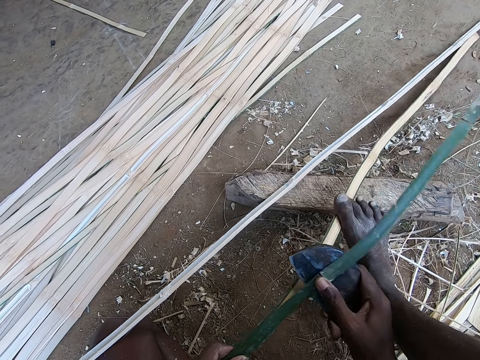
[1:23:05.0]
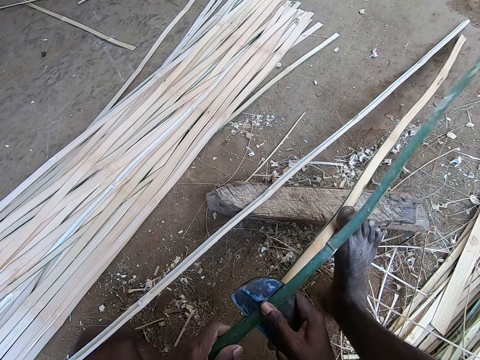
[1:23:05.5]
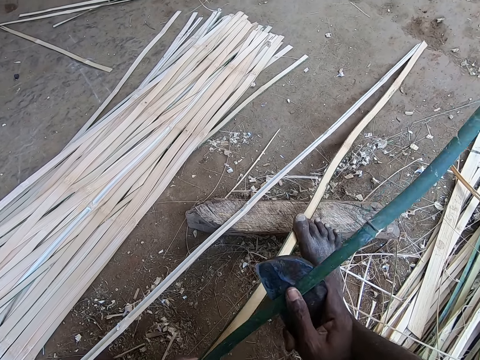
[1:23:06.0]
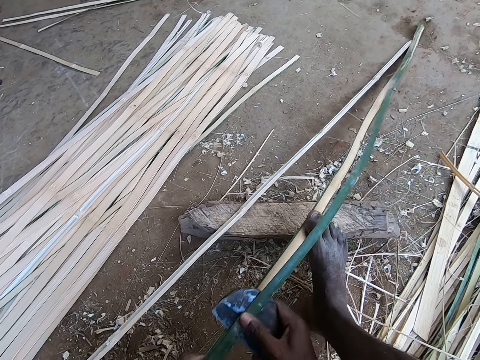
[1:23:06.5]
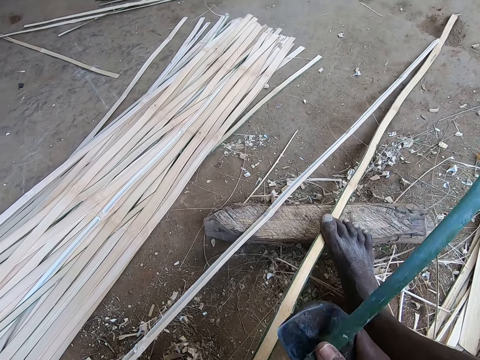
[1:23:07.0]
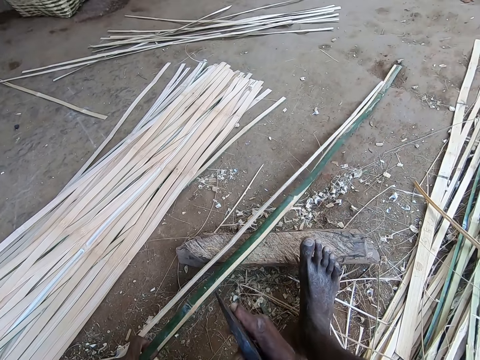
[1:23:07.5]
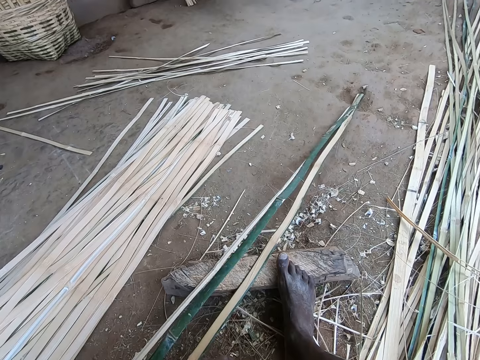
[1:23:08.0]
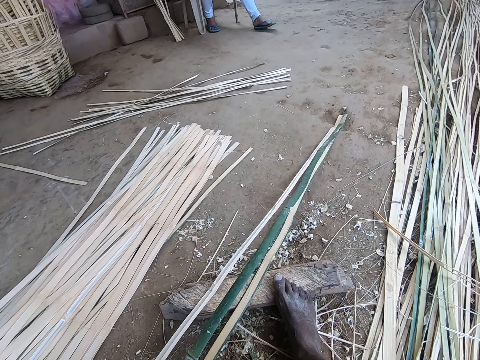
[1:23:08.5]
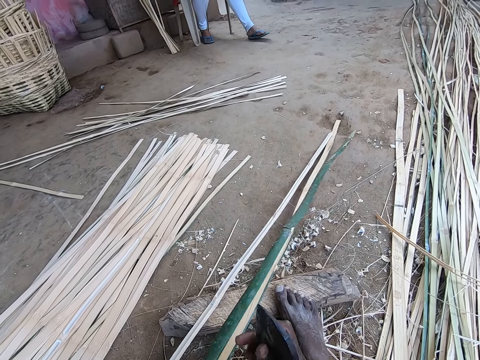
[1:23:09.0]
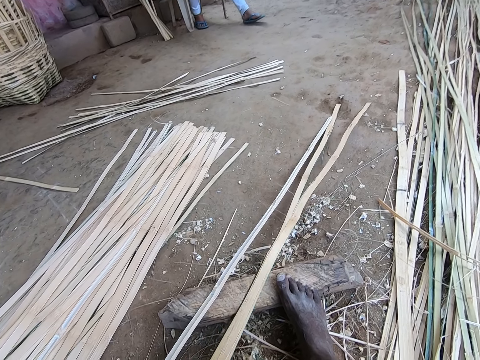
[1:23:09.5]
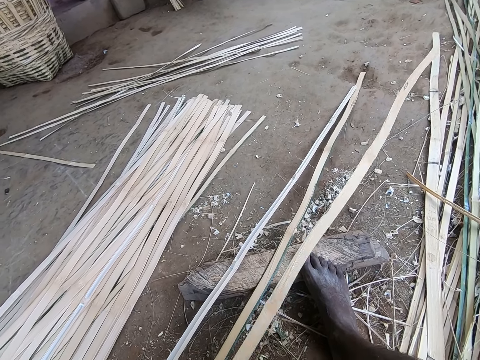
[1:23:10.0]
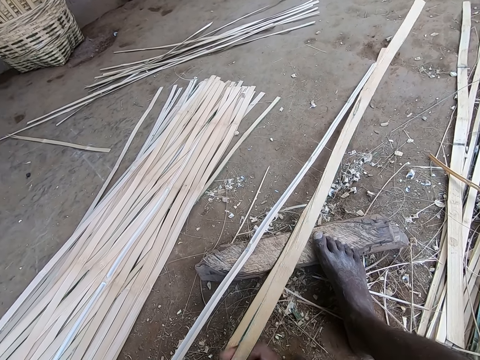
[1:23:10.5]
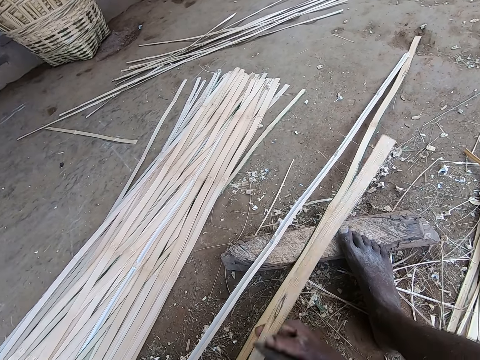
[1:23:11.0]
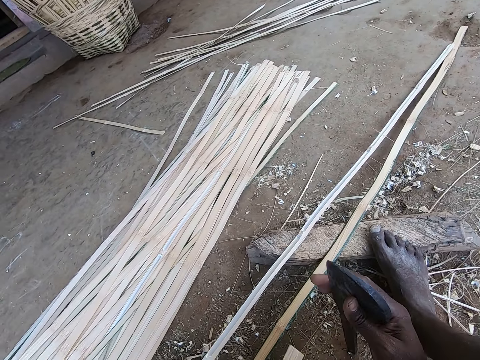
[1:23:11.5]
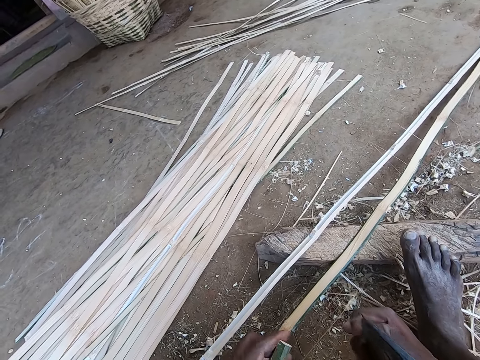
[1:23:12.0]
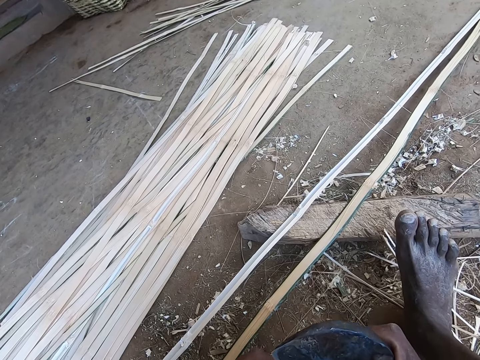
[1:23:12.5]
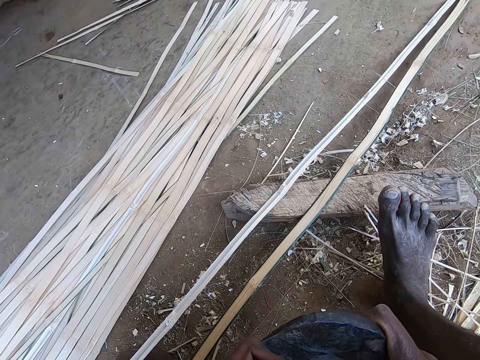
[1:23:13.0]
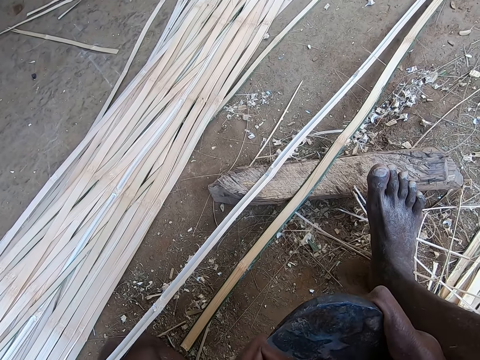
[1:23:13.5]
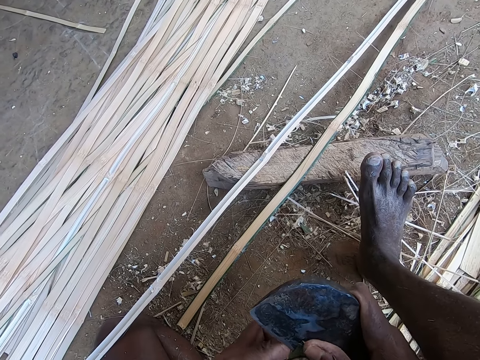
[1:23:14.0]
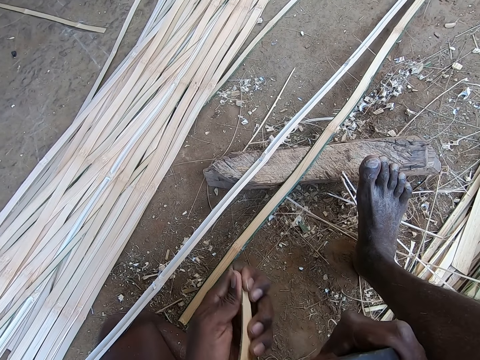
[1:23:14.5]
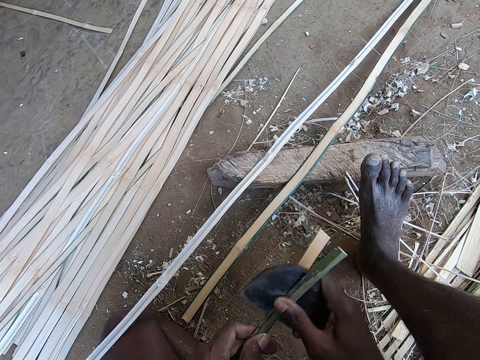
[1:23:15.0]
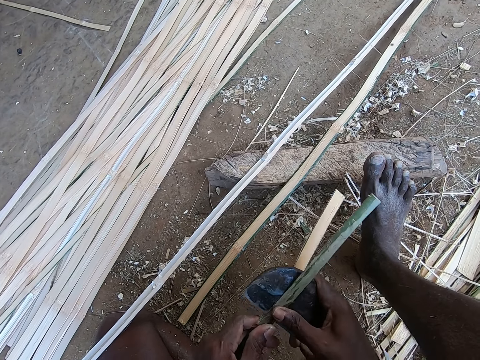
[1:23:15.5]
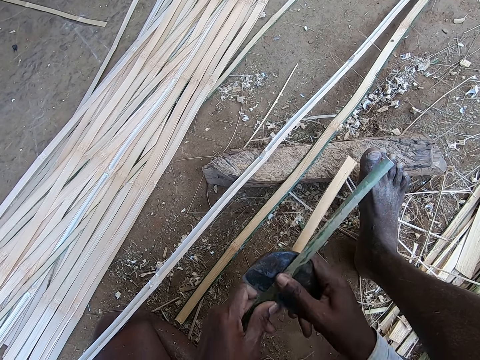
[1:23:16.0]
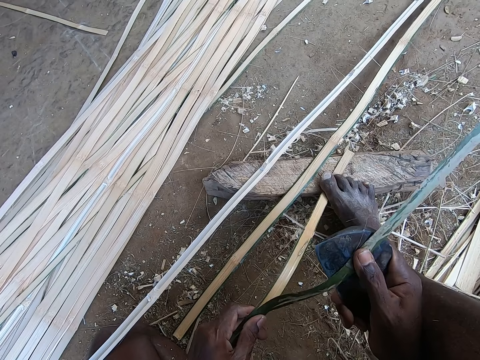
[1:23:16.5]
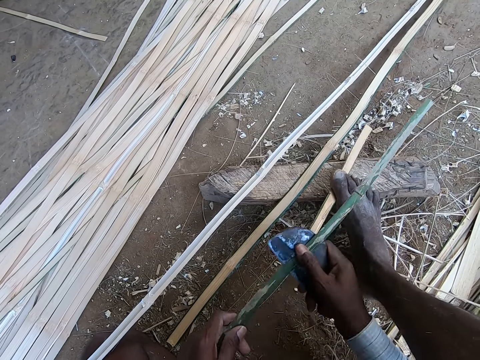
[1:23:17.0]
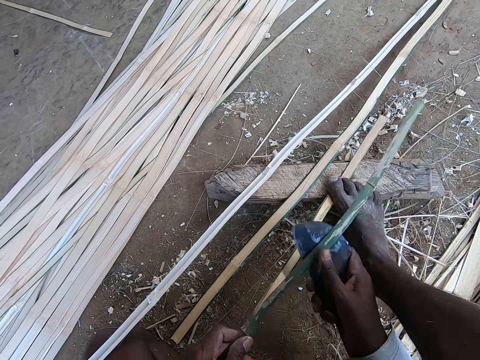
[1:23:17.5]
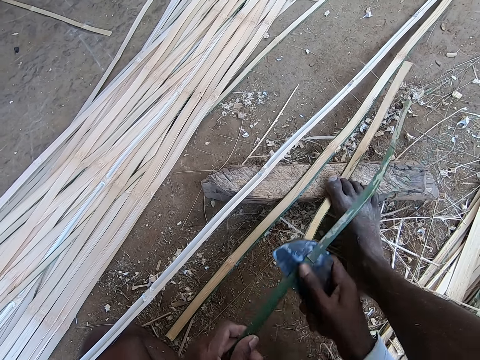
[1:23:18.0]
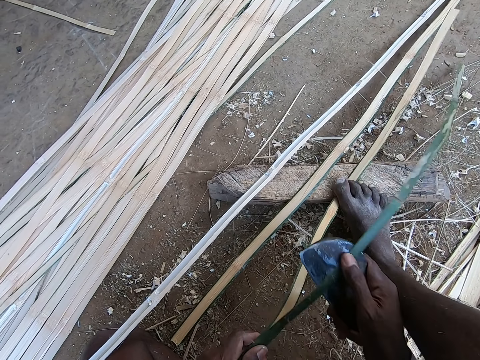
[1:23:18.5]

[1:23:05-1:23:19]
The camera wearer drops the peeled wicker on the ground with his left hand. He peels the wicker in his left hand with the kukri in his right hand.

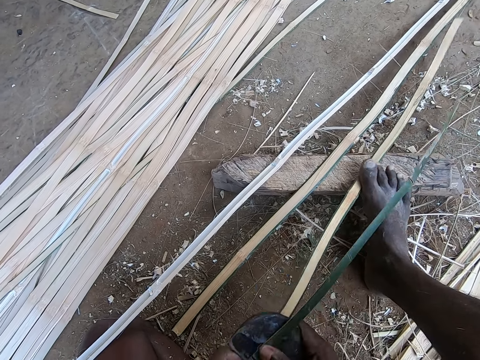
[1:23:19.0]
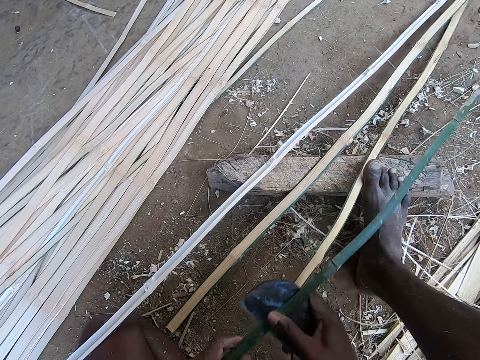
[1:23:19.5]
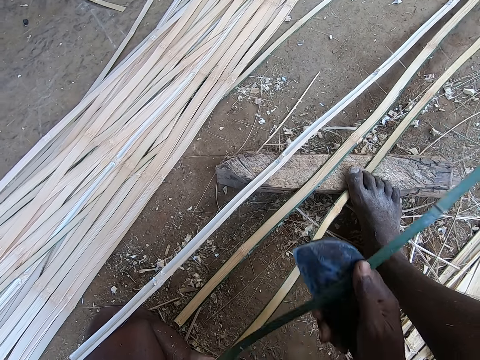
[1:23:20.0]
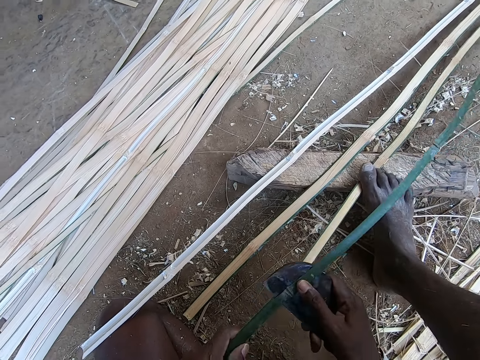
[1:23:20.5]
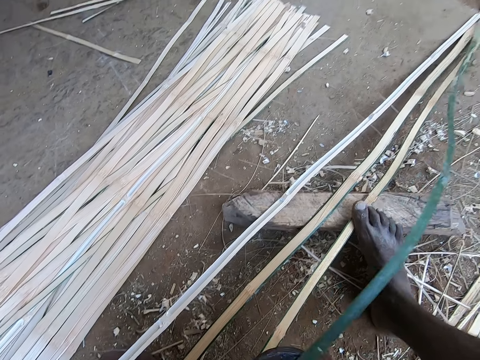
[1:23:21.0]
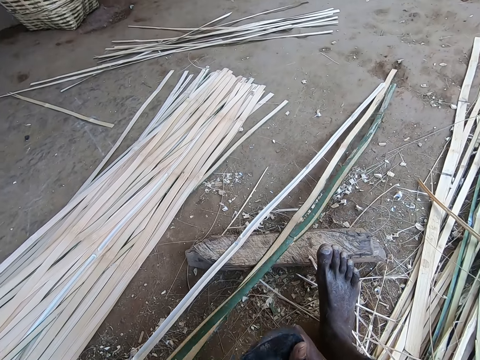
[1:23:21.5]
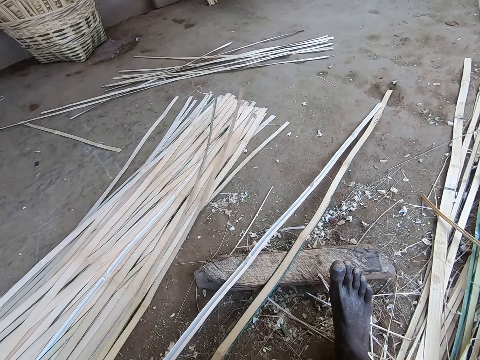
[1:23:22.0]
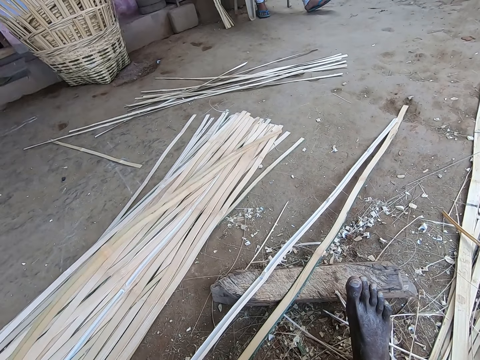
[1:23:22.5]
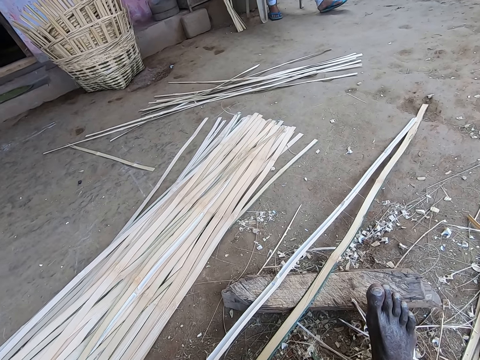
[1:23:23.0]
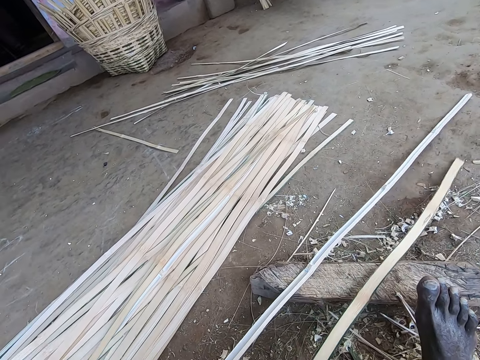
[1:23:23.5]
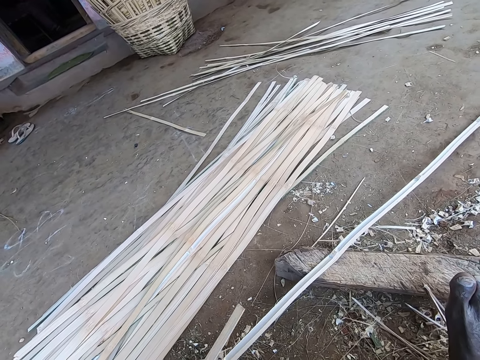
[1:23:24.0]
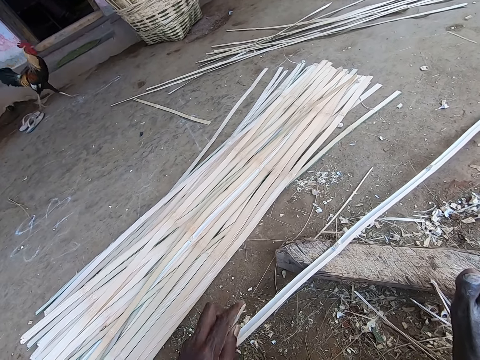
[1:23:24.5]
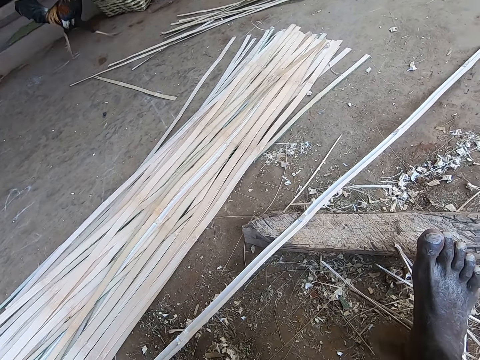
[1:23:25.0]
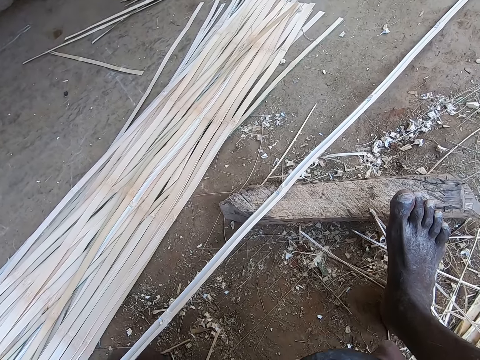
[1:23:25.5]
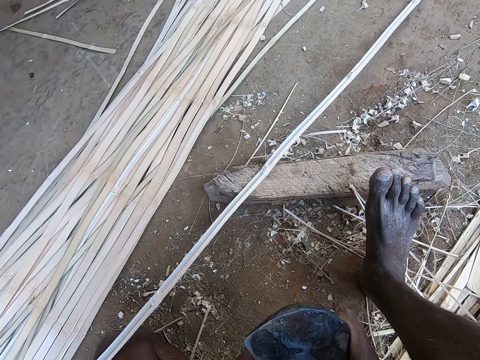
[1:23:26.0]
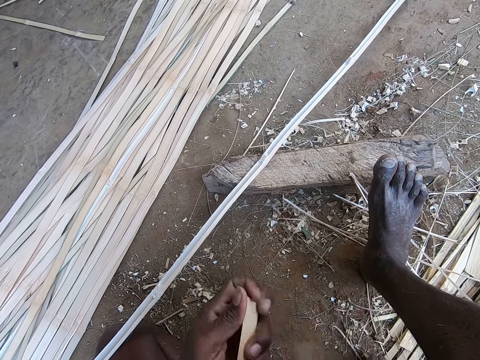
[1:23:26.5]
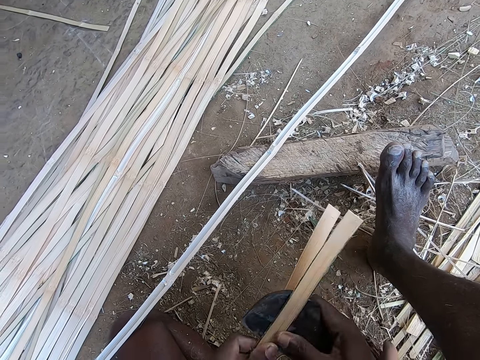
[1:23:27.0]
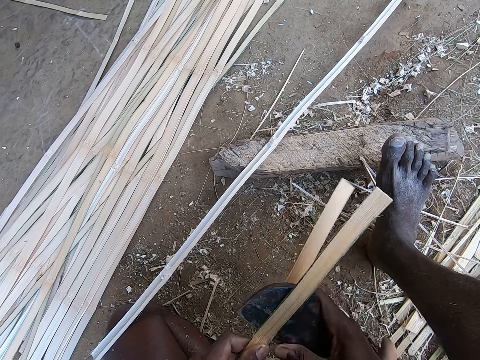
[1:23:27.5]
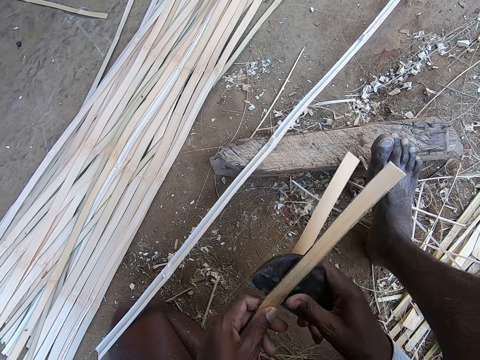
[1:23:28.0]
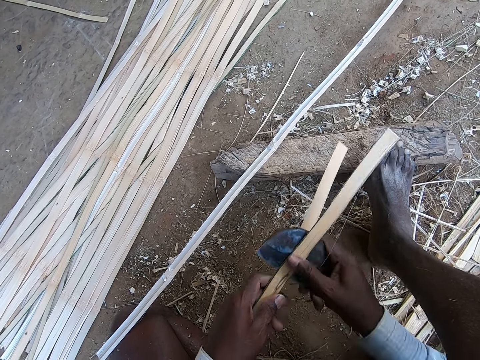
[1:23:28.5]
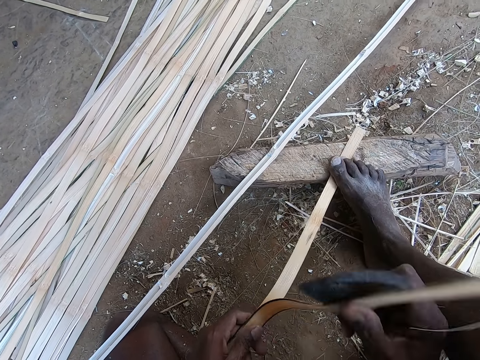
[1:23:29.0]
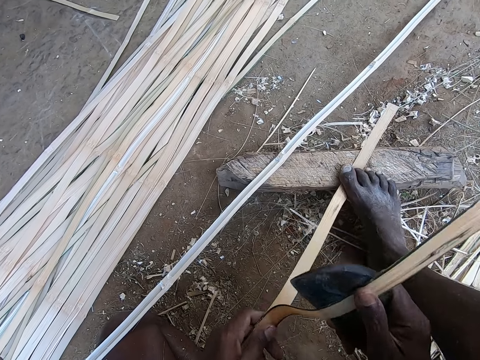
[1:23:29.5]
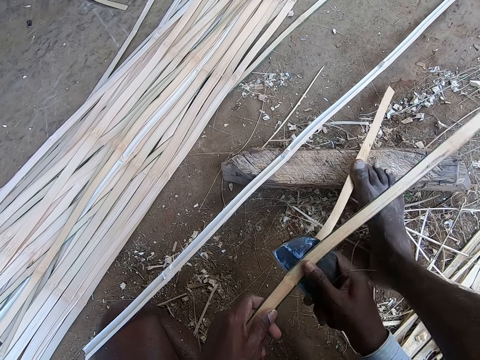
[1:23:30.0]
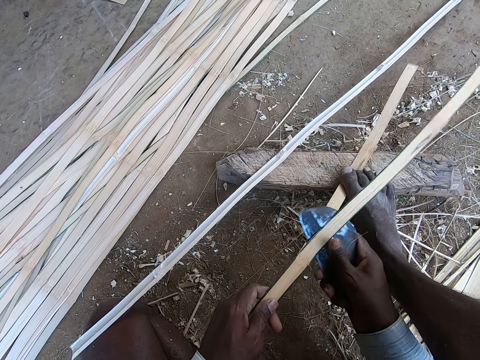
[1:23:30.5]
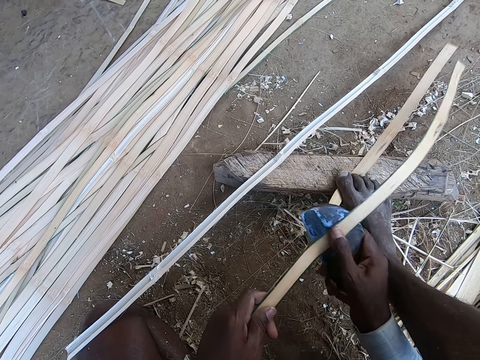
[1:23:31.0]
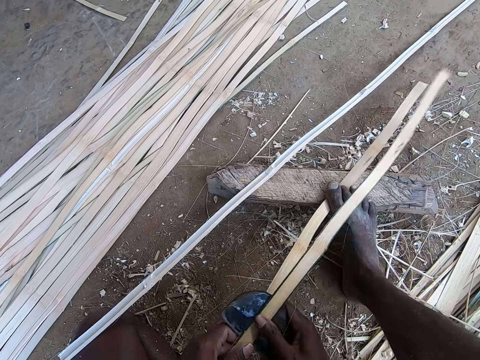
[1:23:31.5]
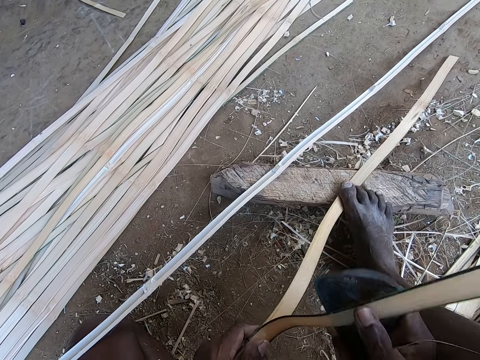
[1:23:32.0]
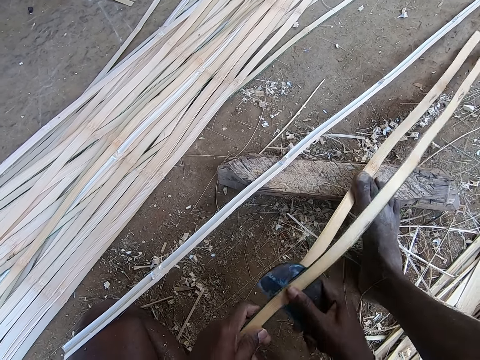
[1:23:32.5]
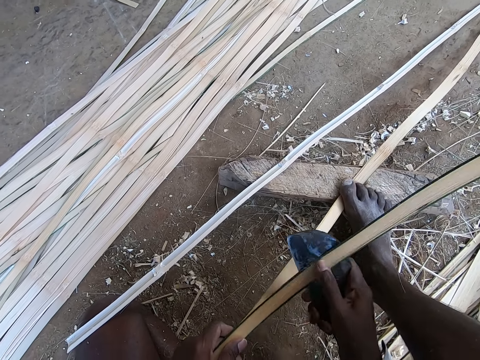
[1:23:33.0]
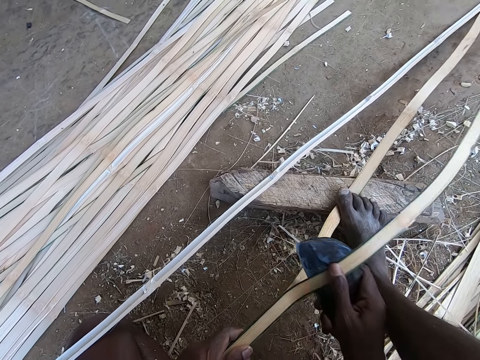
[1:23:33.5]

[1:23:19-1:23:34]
The camera wearer drops the wicker or bamboo strip on the wickers on the ground with his left hand. He picks up the peeled wicker from the ground with his left hand. He peels the wicker in his left hand with the kukri in his right hand. He pierces the bamboo strip.
